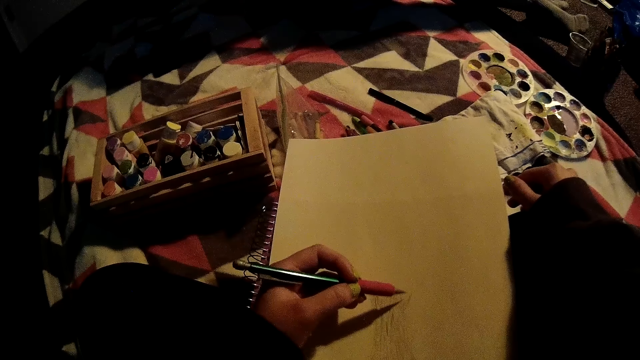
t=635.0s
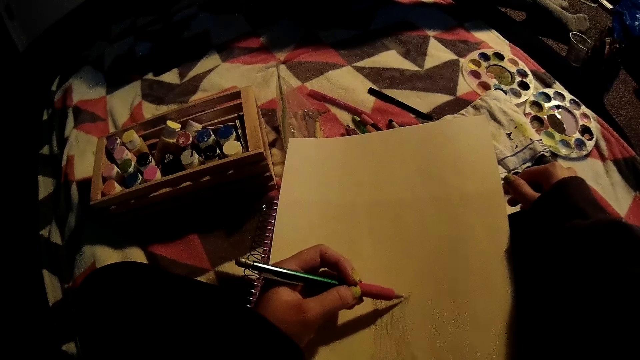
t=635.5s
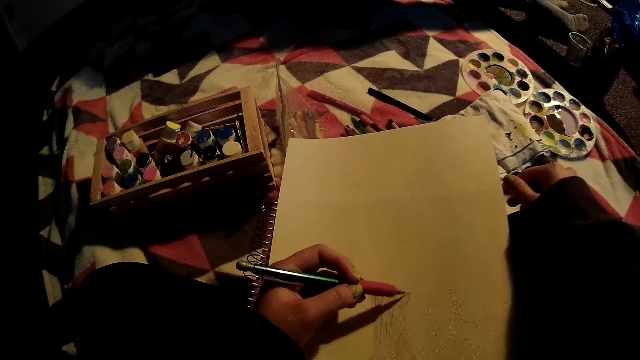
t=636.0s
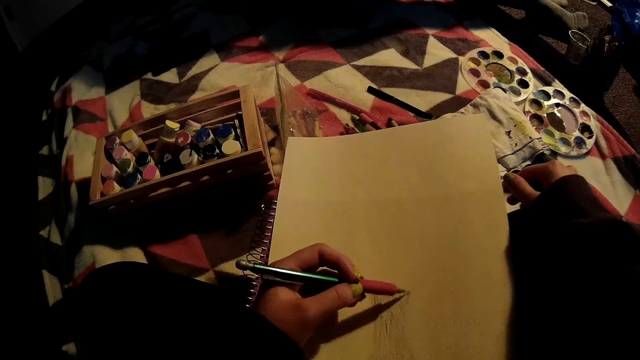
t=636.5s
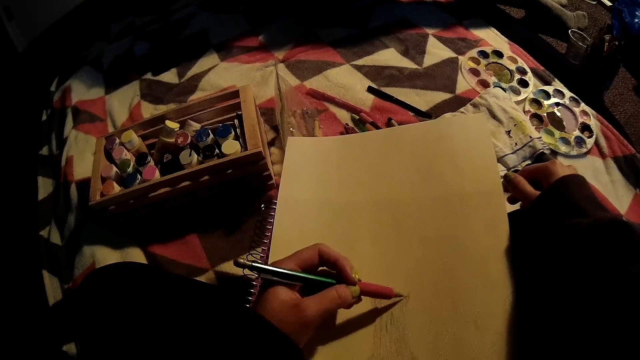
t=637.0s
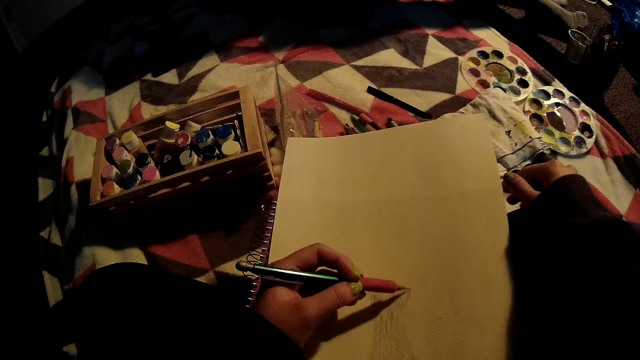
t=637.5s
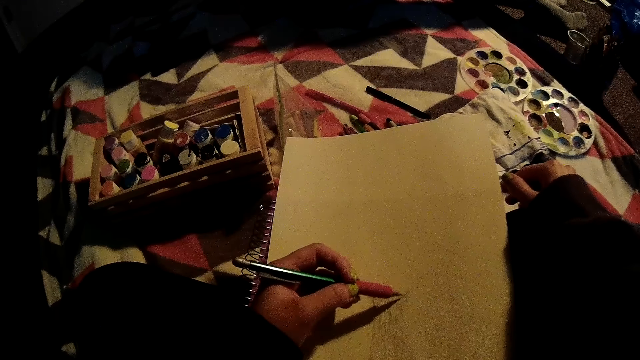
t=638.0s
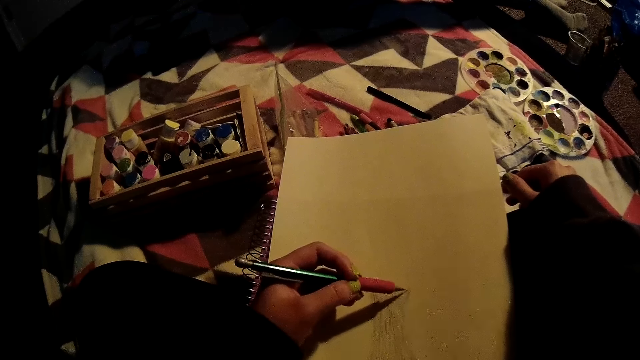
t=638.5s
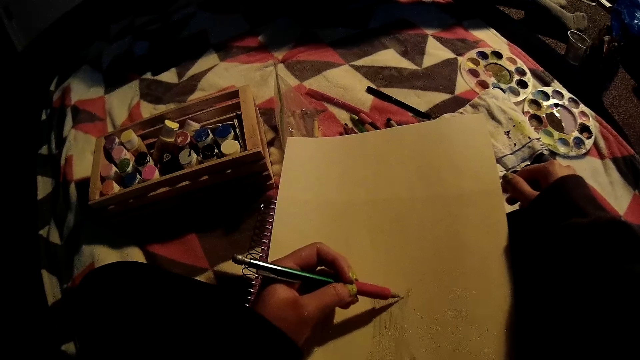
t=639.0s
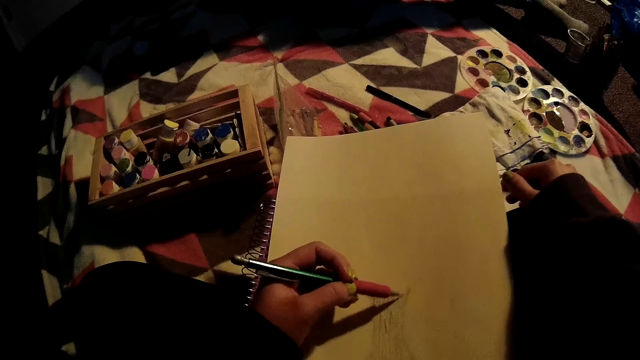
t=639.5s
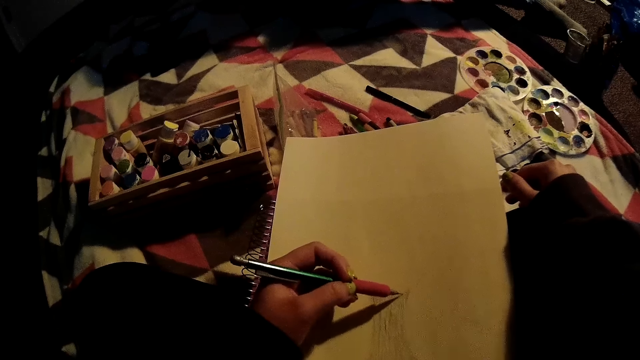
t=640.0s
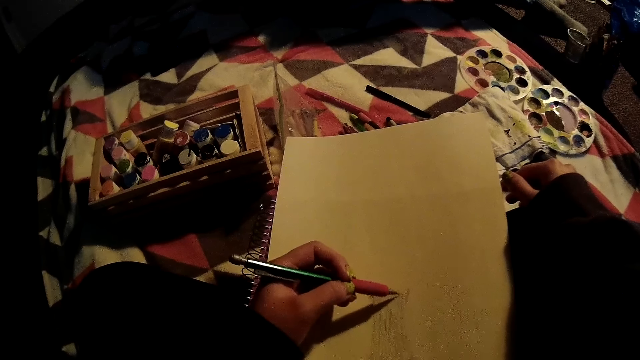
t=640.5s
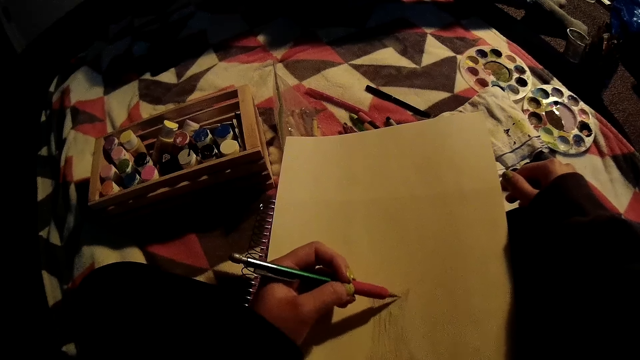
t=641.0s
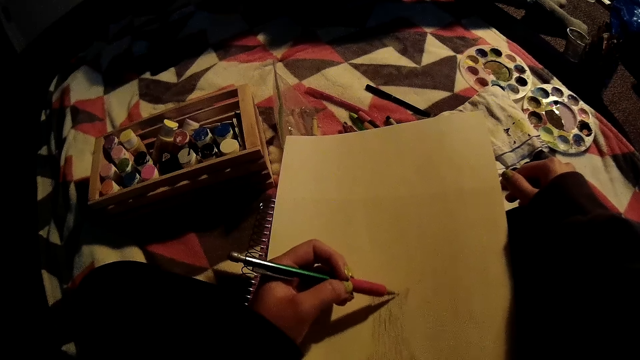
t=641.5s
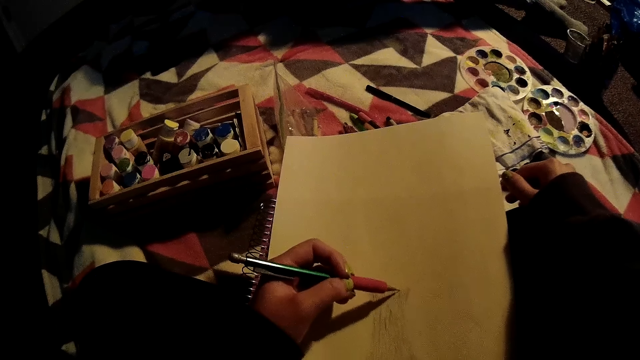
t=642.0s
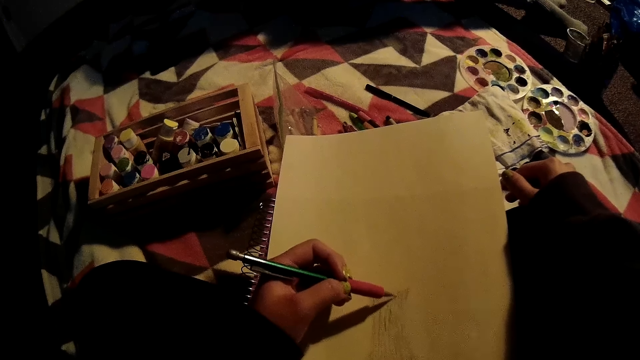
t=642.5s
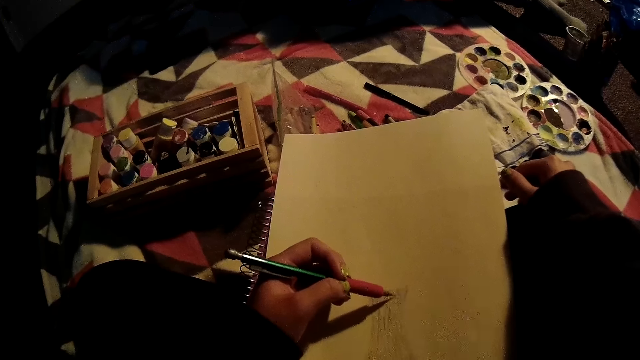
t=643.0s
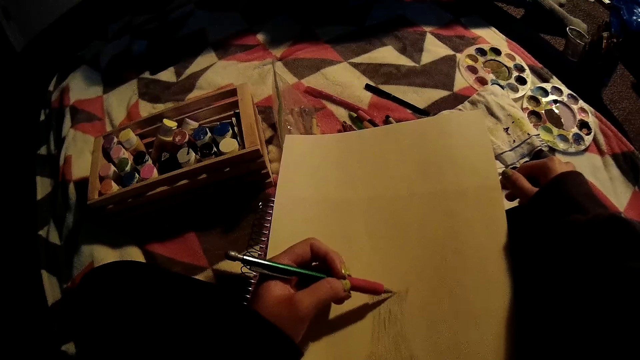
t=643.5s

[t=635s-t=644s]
The camera wearer paints on the book with the marker in her left hand.

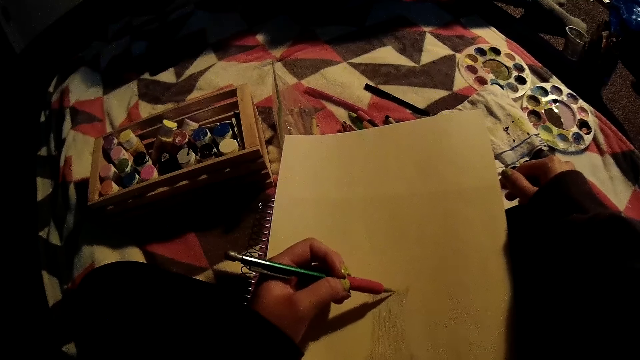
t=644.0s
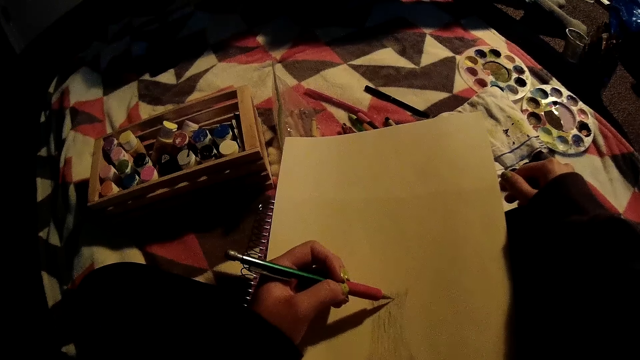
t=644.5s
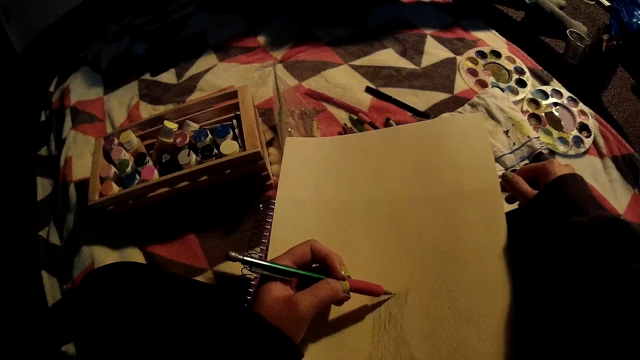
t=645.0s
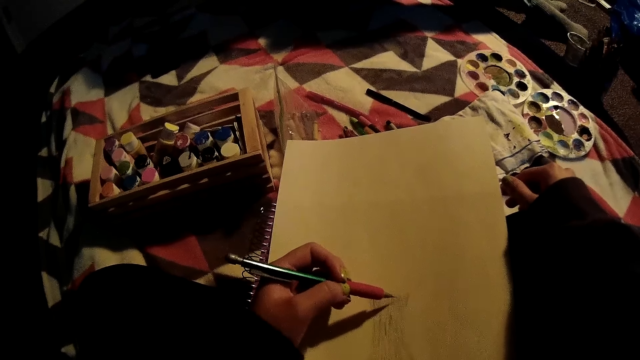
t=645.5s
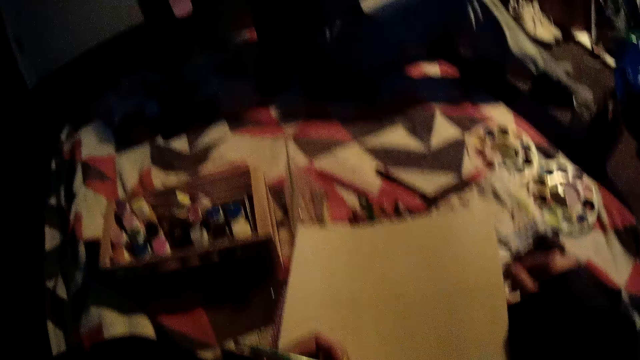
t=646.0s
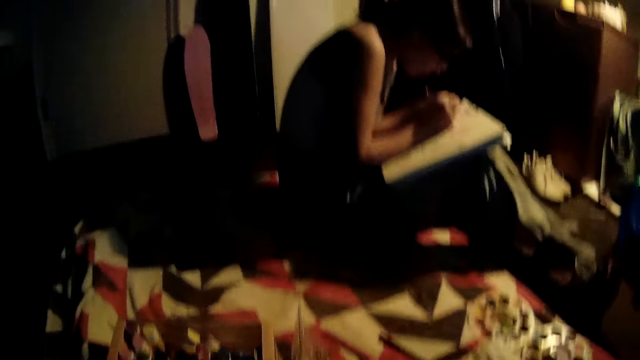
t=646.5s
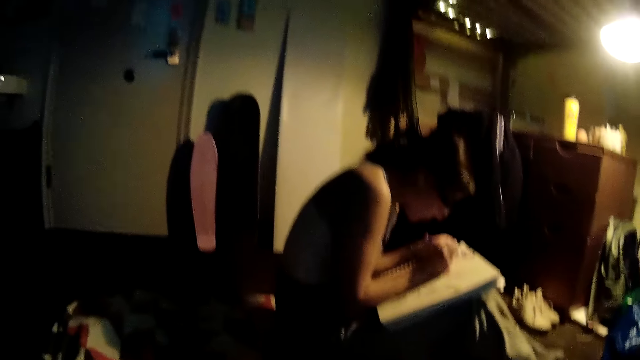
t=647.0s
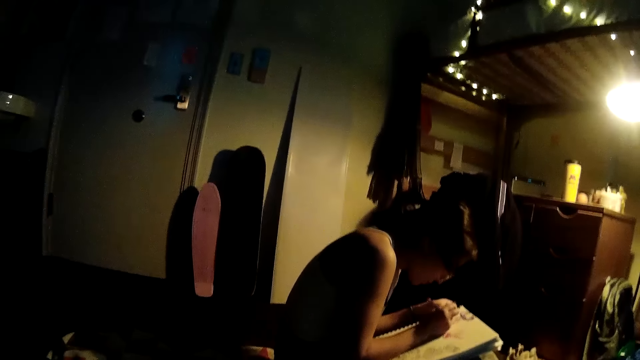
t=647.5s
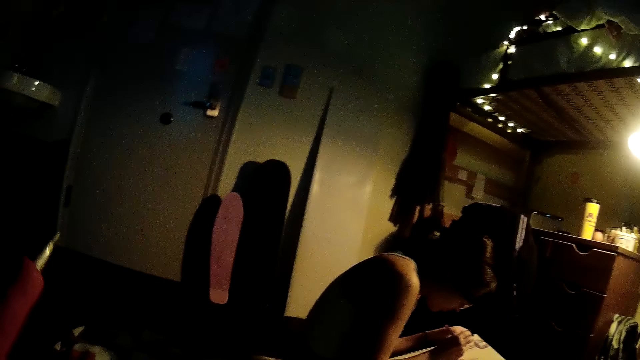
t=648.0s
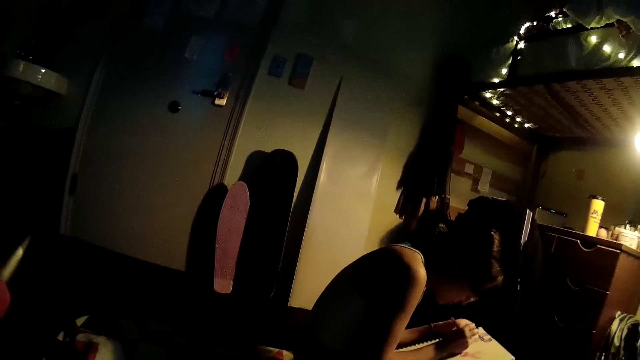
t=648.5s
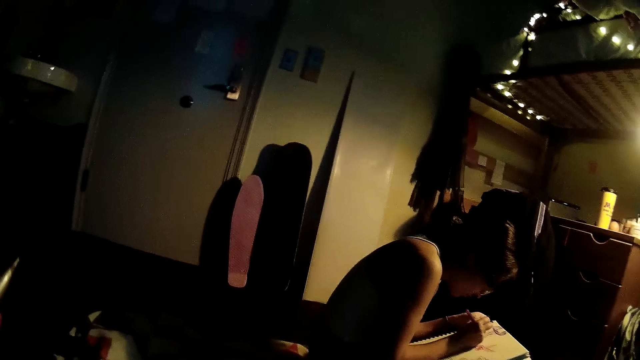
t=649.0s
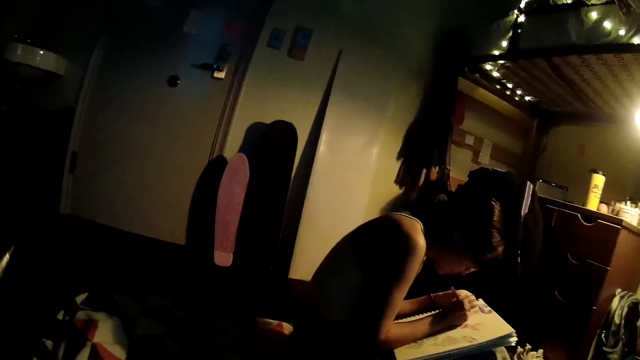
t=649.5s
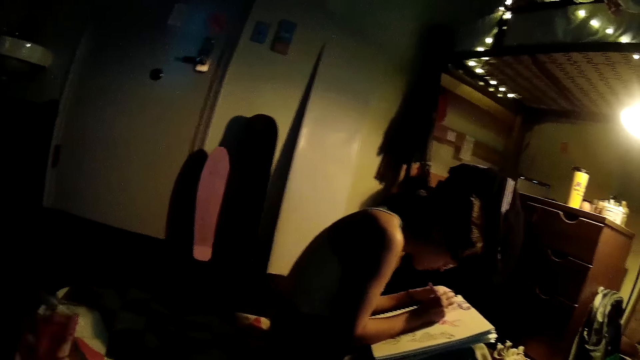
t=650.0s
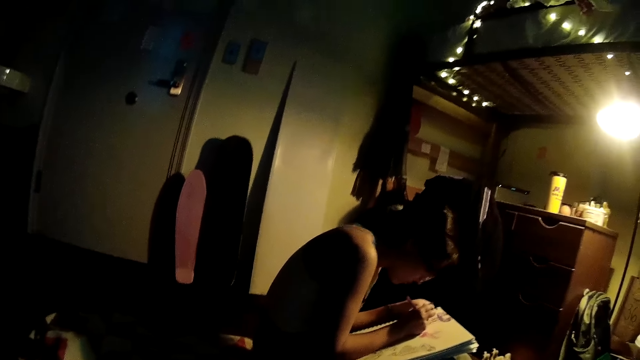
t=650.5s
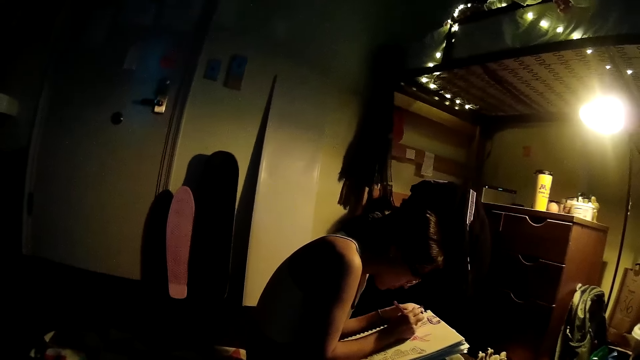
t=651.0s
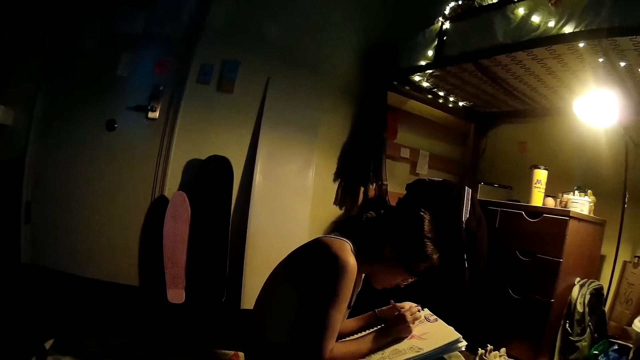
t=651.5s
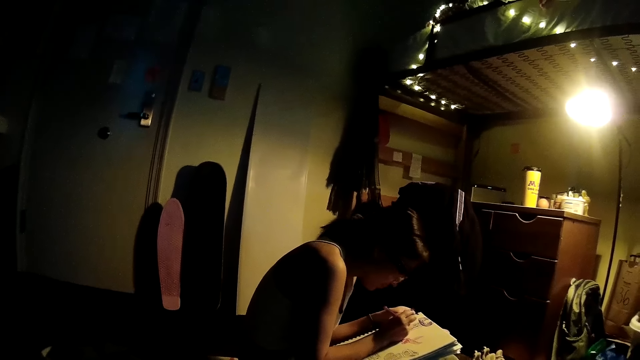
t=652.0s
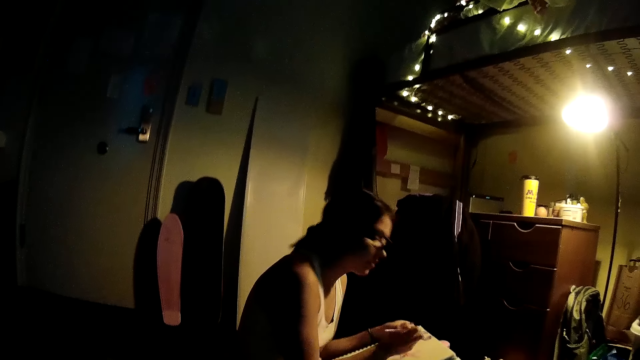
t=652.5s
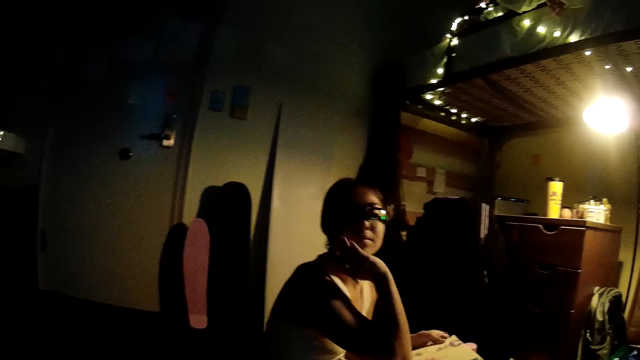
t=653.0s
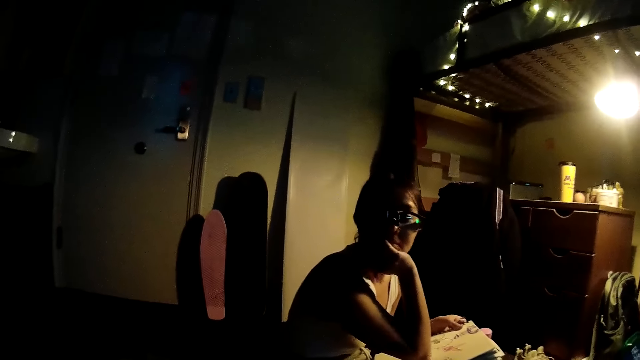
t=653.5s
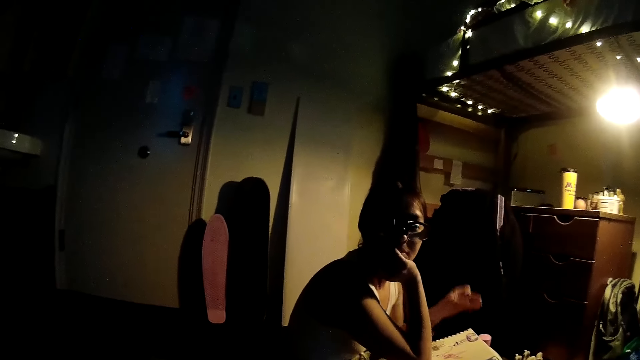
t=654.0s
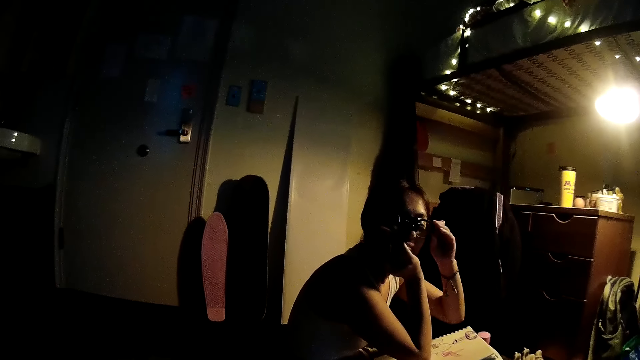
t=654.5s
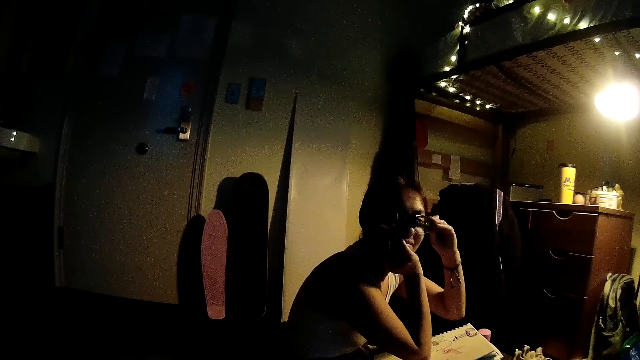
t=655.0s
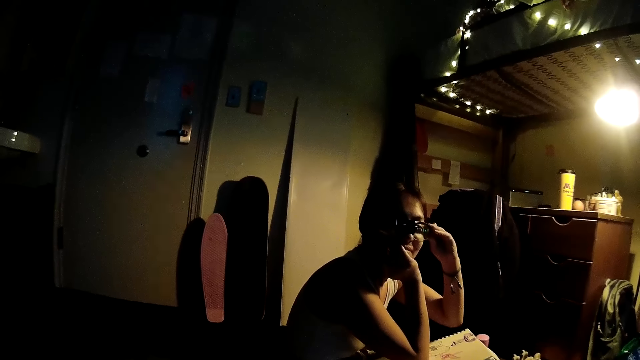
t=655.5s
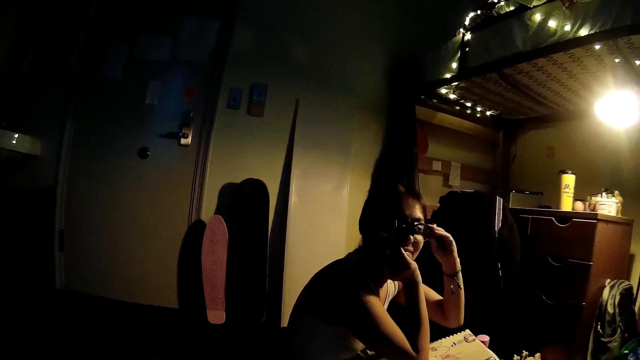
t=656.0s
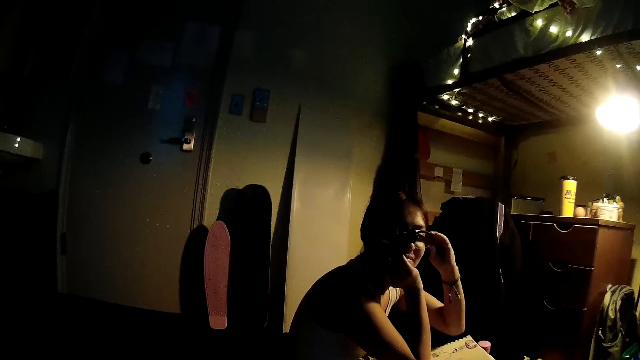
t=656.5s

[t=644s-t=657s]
The camera wearer looks. A woman draws on a book with a pen in her right hand. The camera wearer lifts the pen. They converse with the woman. The woman talks to the camera wearer. The woman adjusts her glasses with her left hand.
